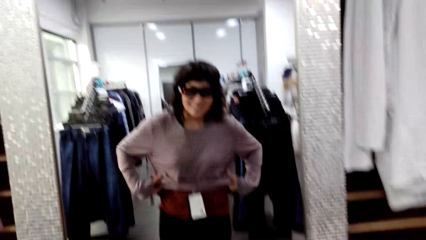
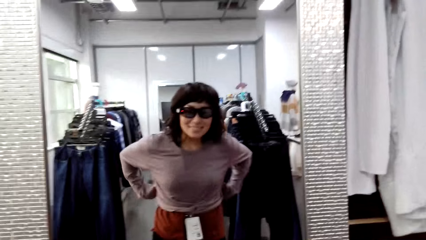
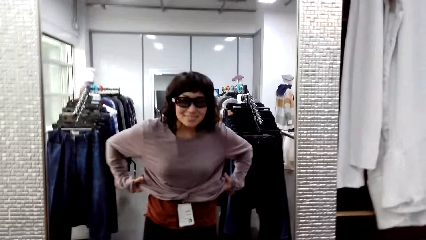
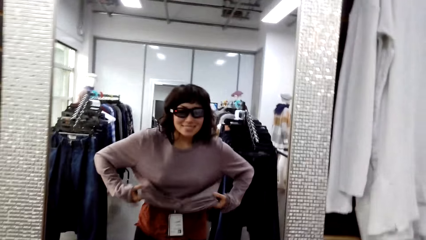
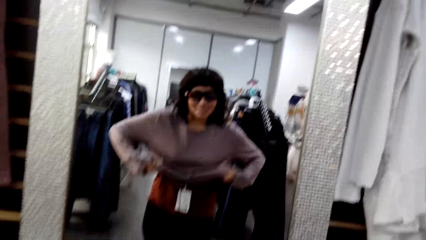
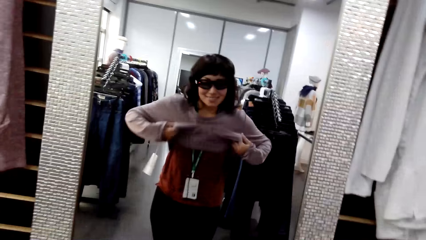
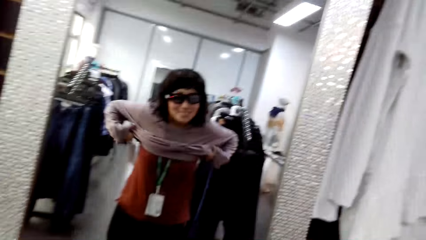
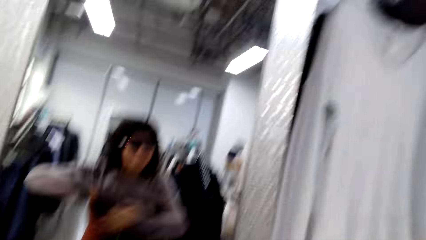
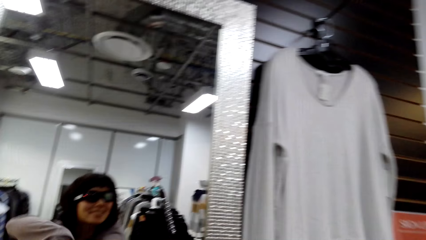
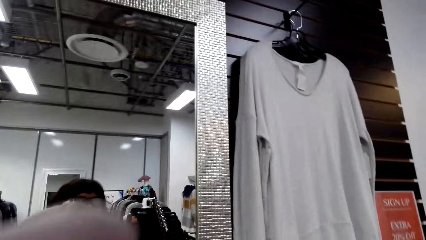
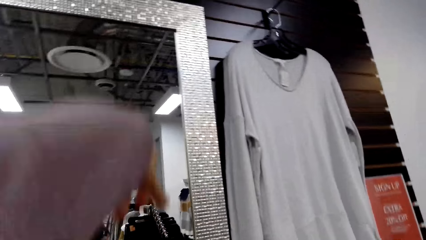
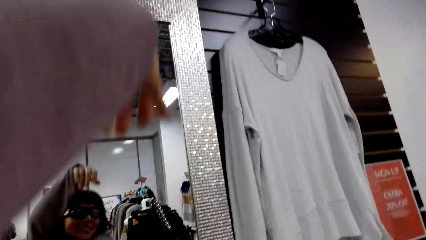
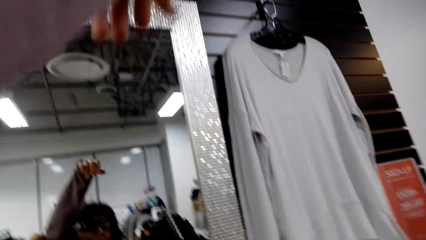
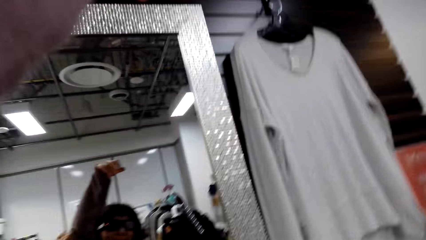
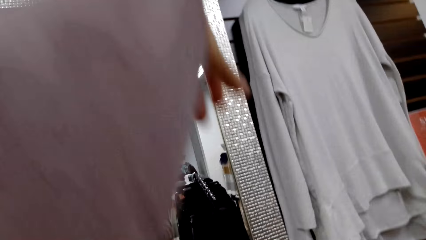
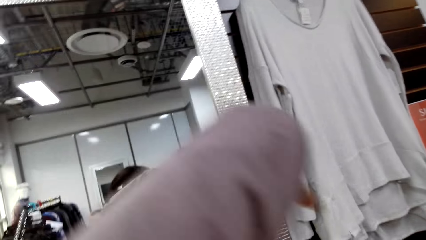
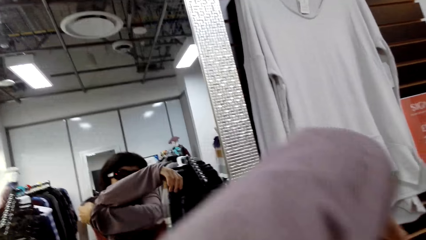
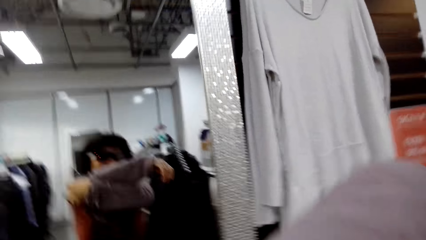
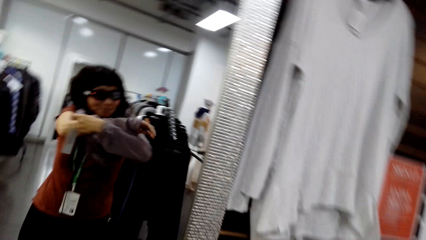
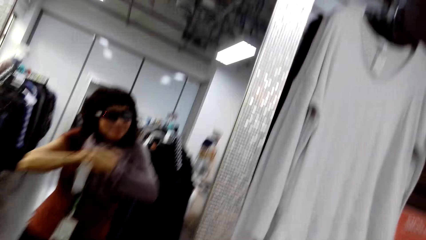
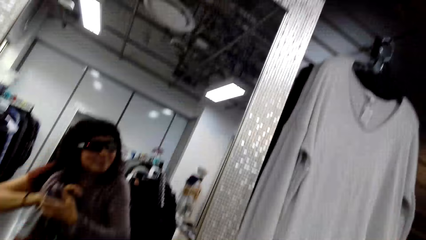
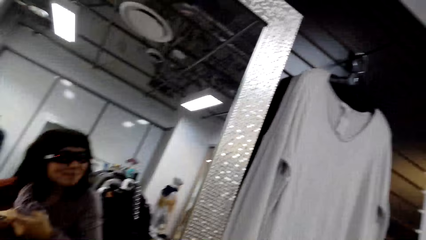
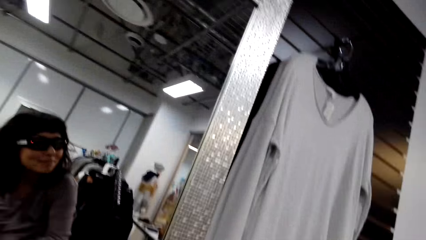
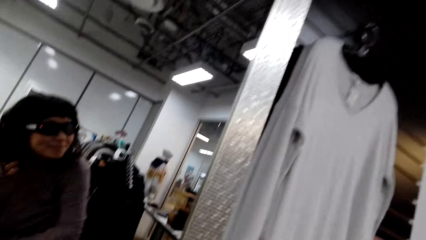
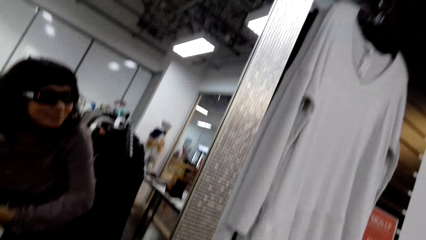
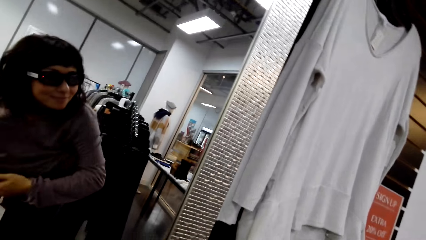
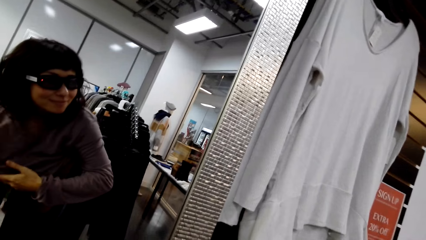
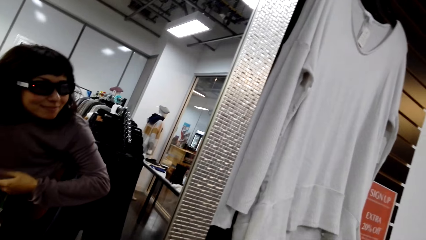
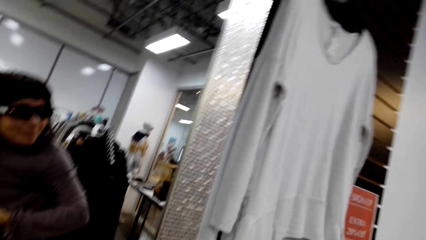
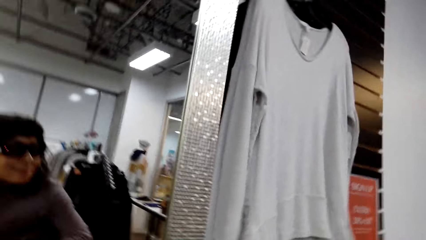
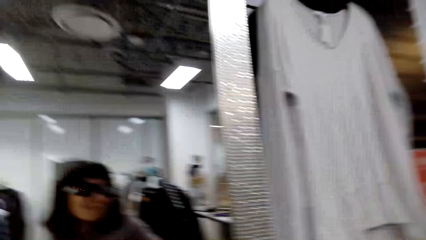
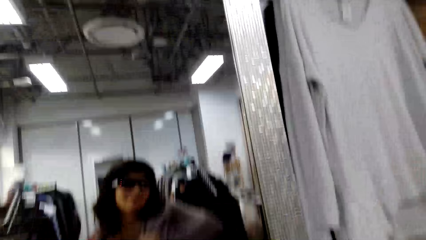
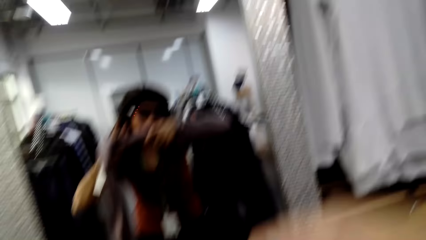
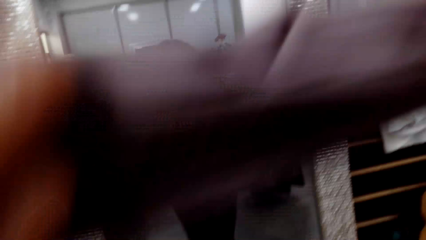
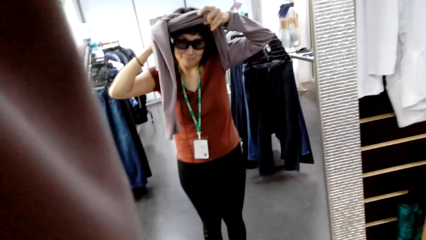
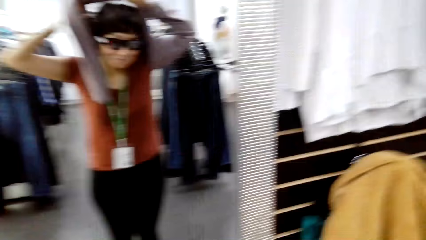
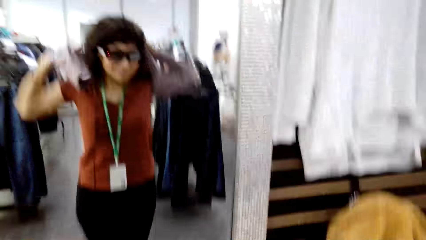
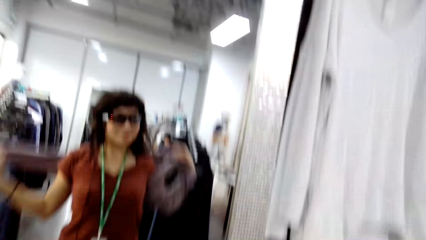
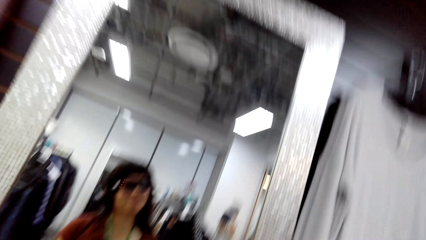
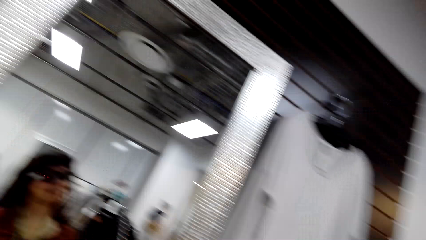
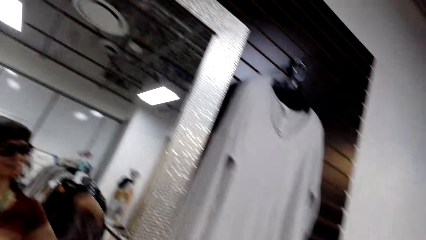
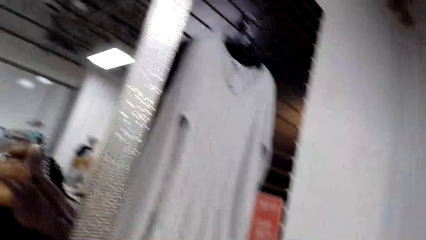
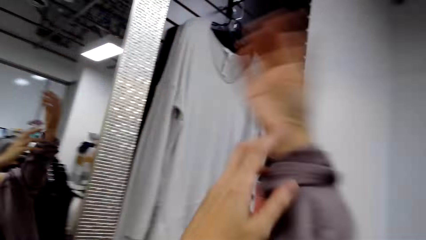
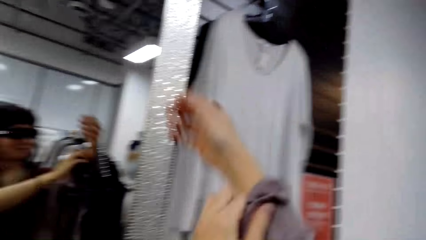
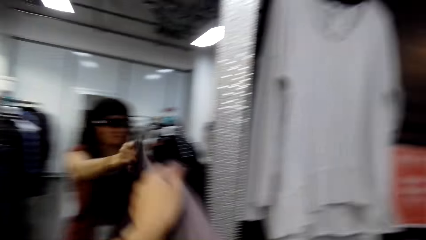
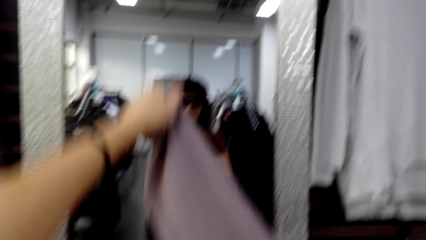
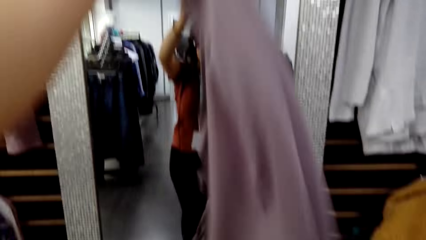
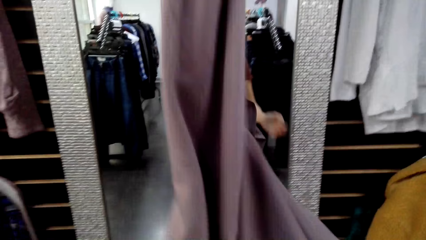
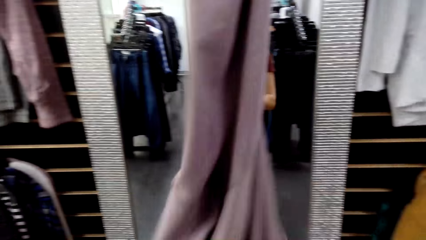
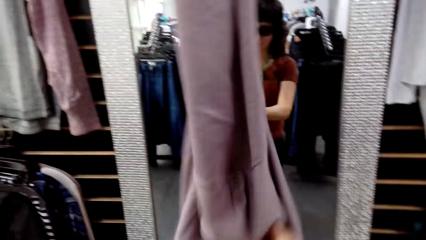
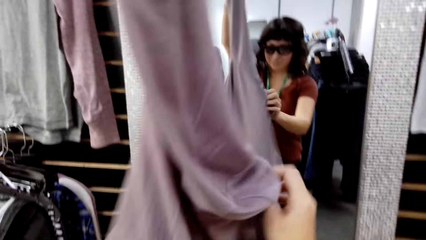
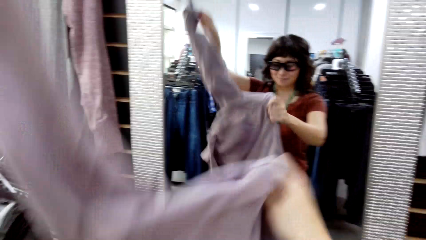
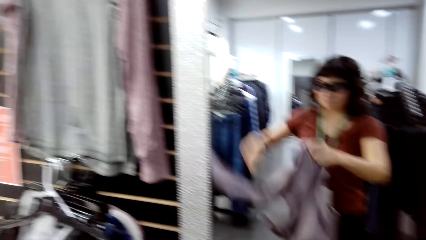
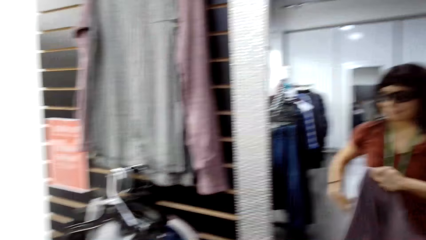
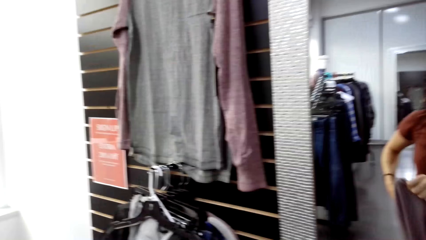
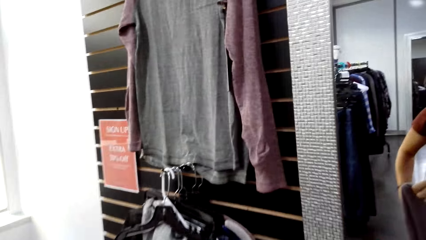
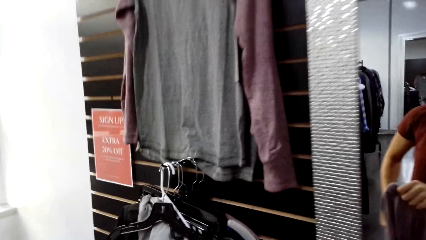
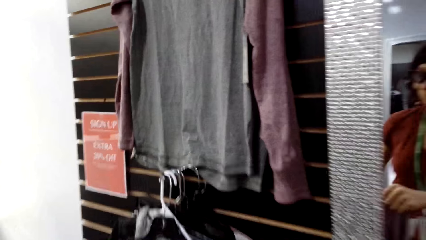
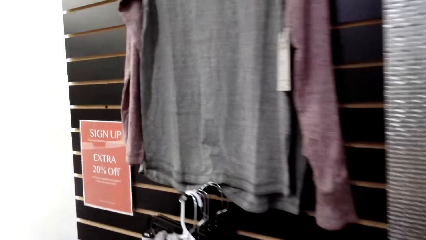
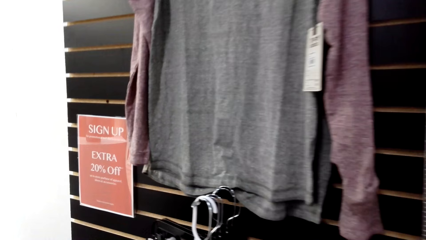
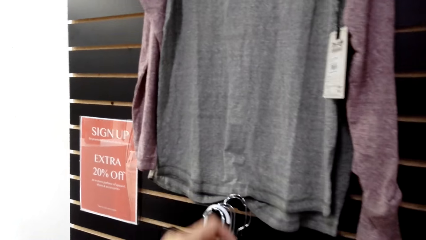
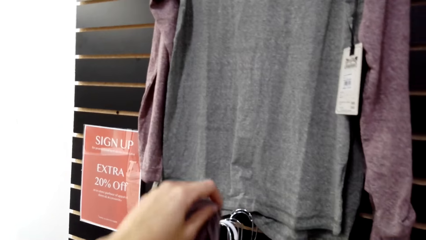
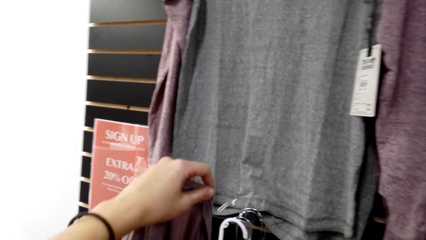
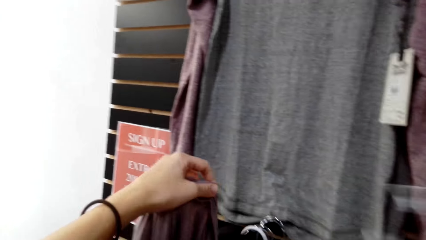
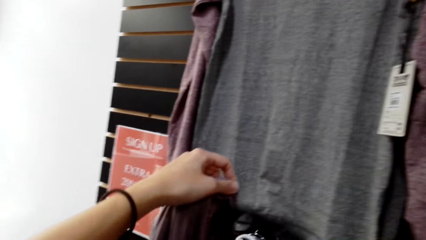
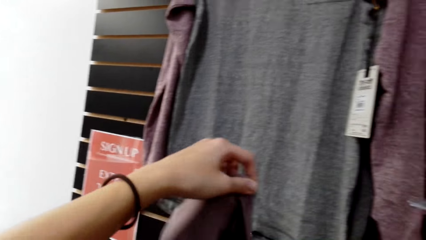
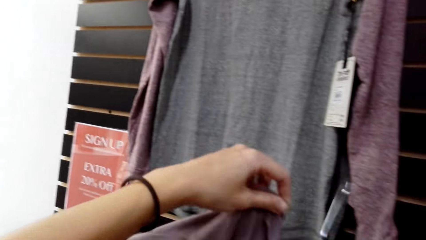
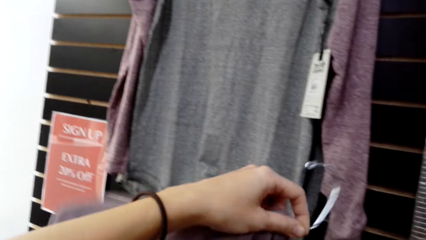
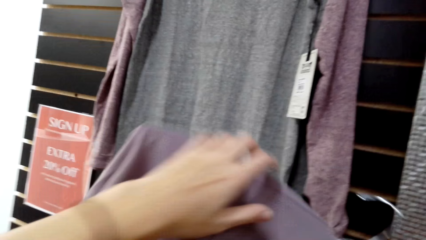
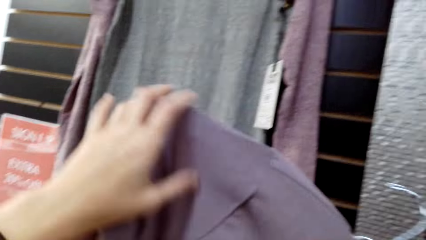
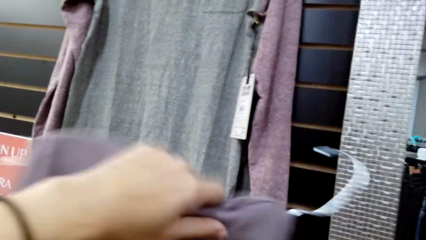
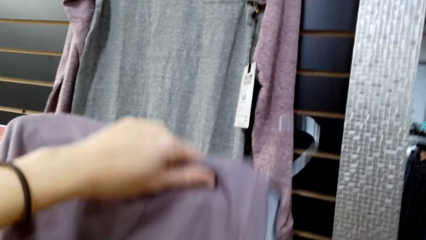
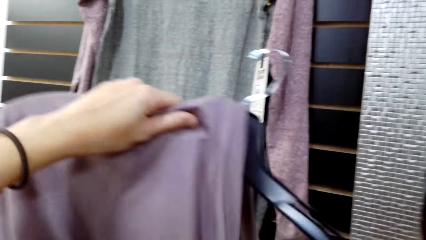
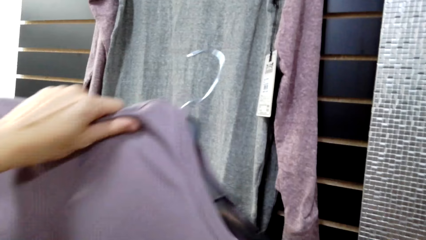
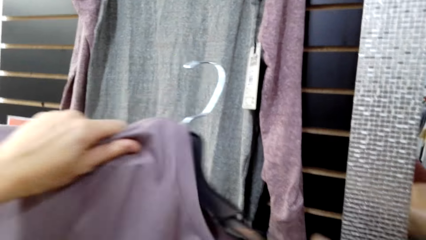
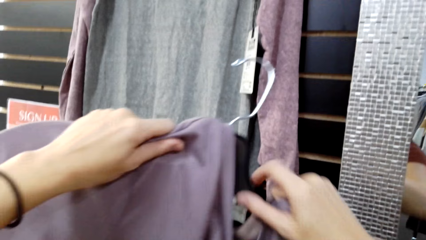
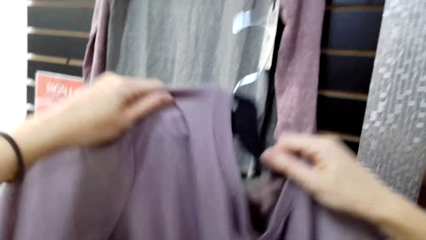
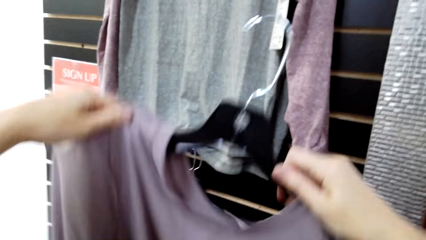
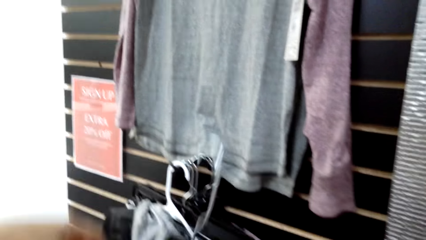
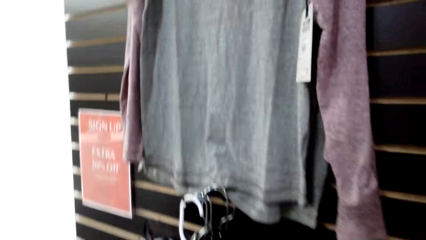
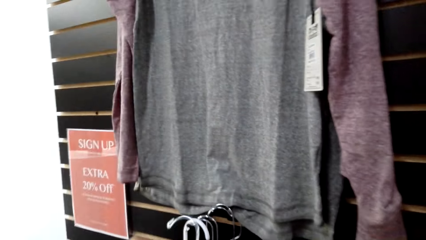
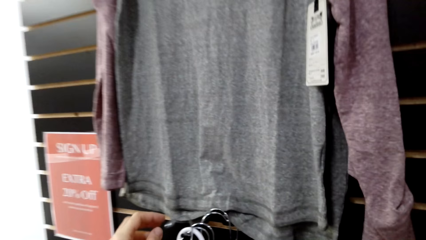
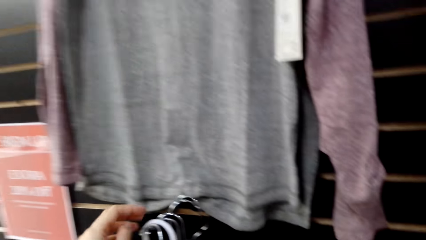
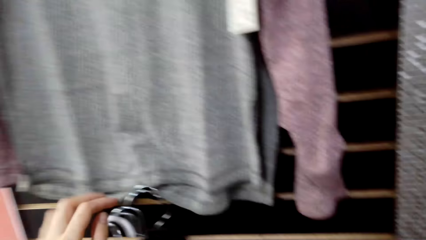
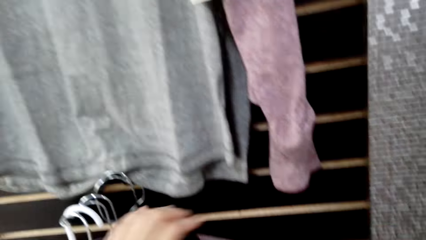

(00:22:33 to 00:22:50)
The camera wearer removes a cloth. She removes the top. She places the top in her right hand. She moves towards the rack. She puts a cloth on a hanger.
